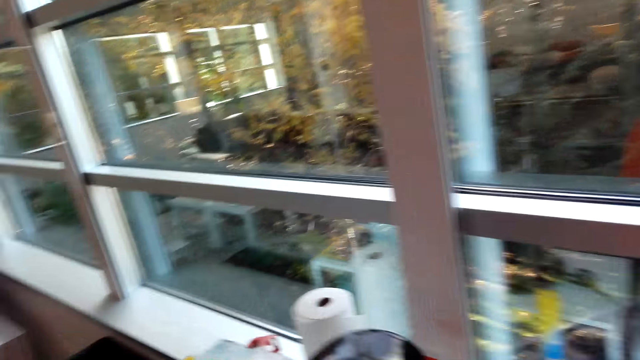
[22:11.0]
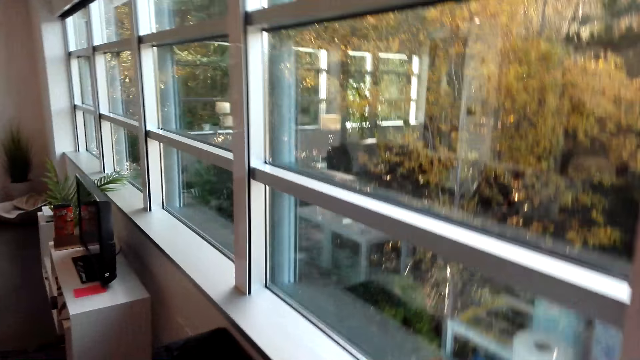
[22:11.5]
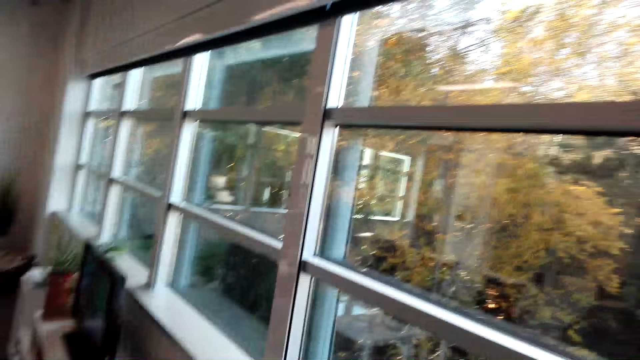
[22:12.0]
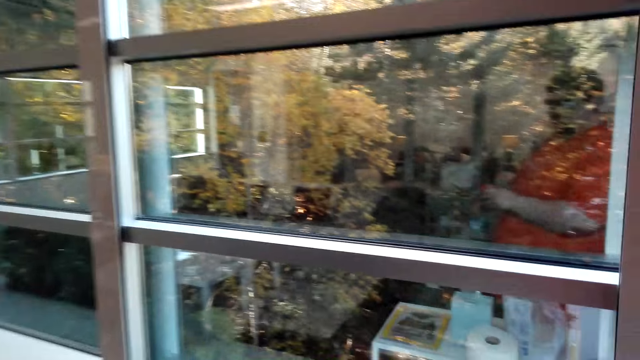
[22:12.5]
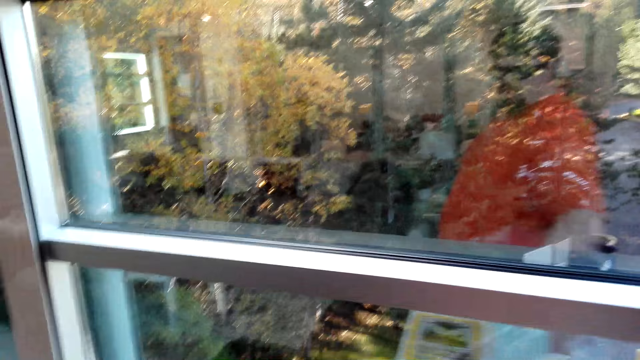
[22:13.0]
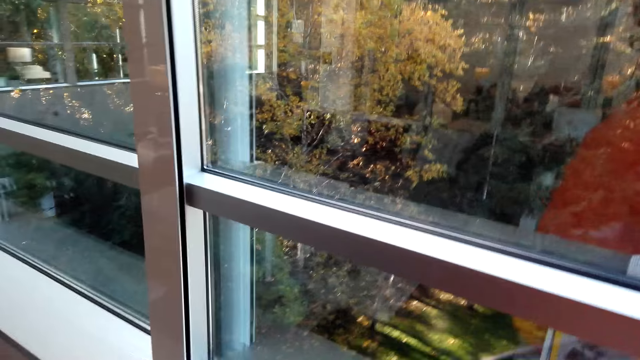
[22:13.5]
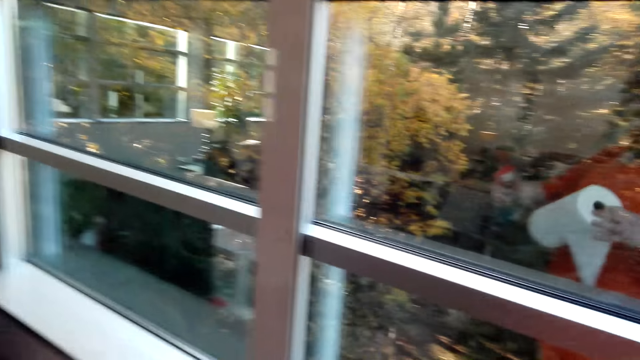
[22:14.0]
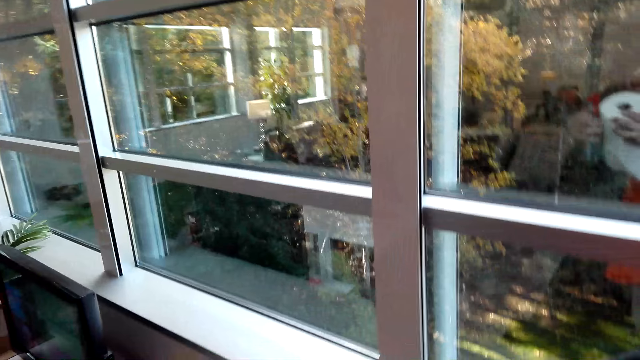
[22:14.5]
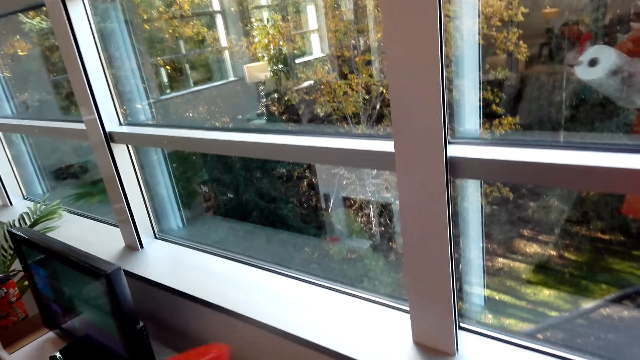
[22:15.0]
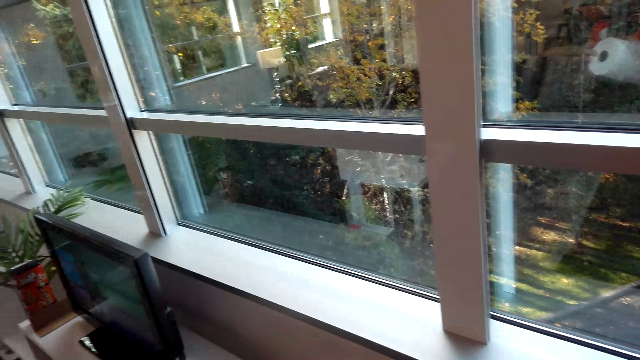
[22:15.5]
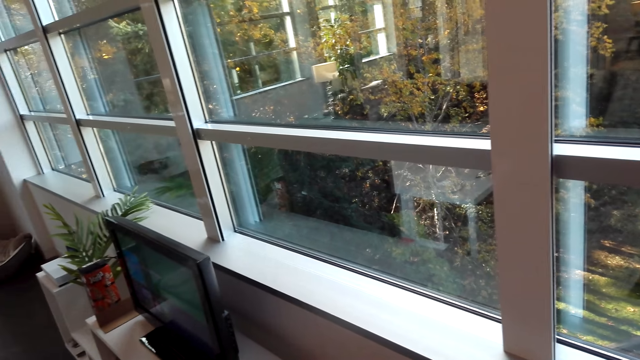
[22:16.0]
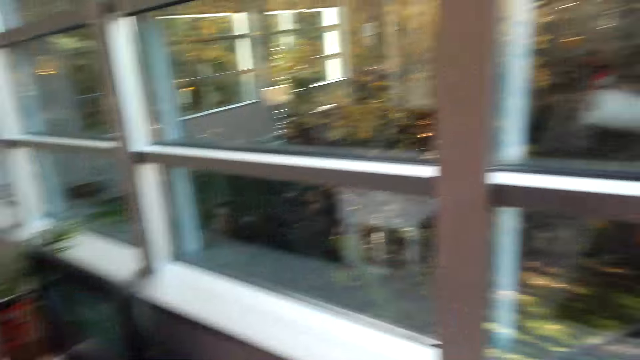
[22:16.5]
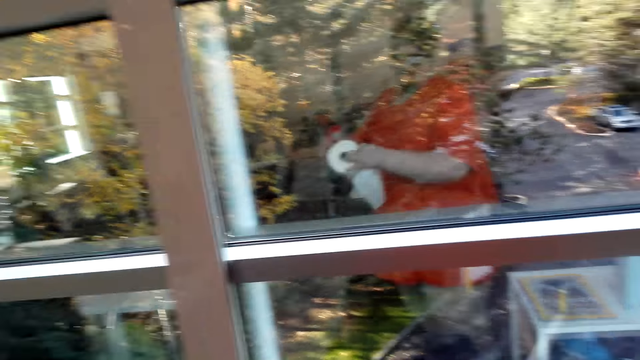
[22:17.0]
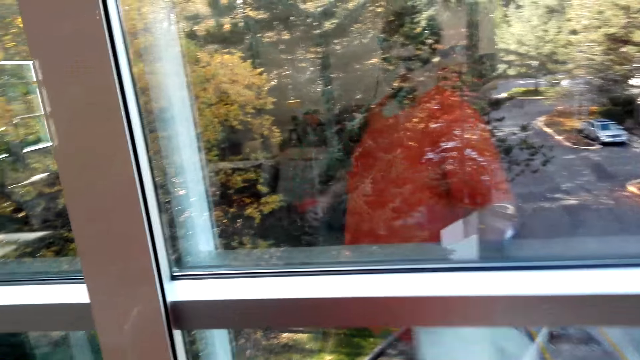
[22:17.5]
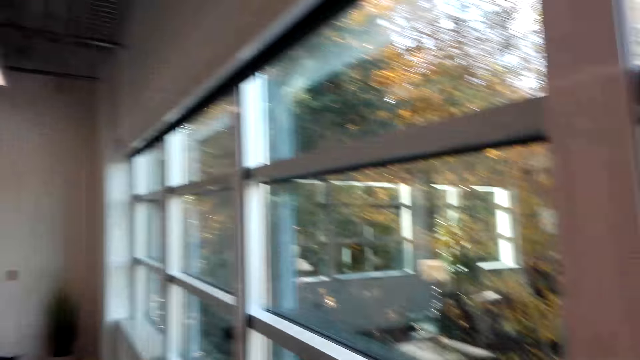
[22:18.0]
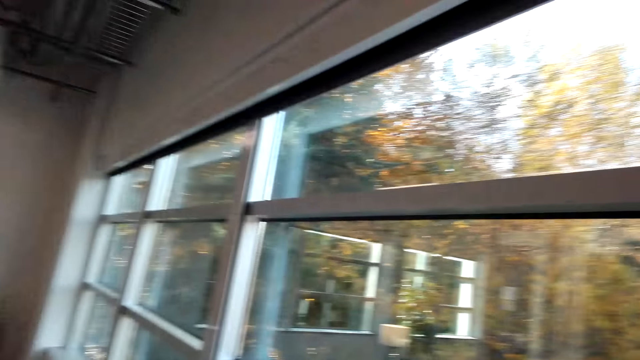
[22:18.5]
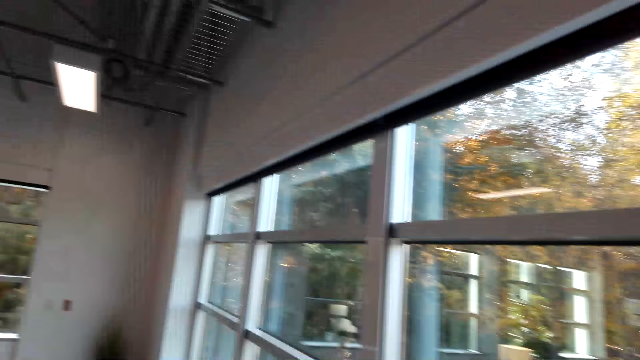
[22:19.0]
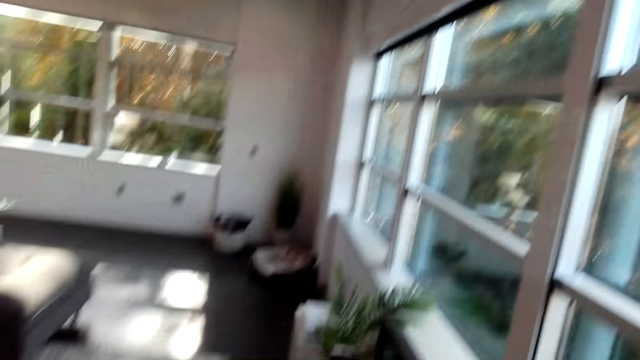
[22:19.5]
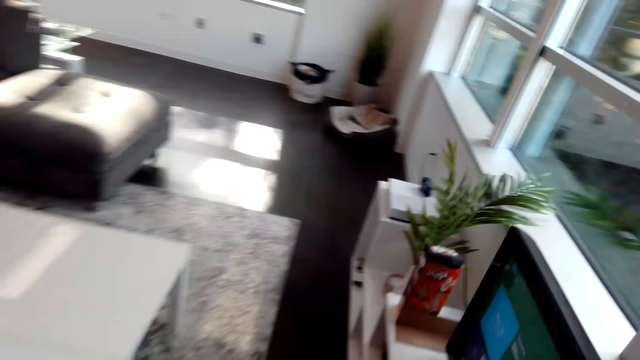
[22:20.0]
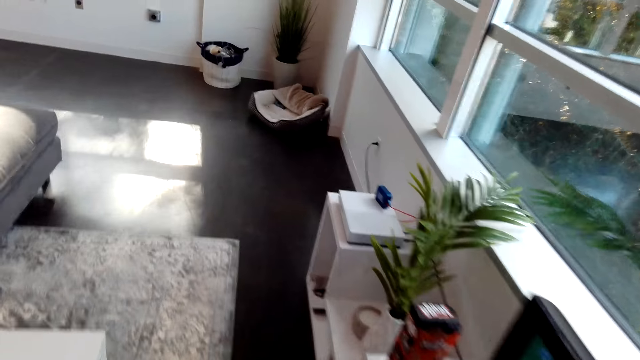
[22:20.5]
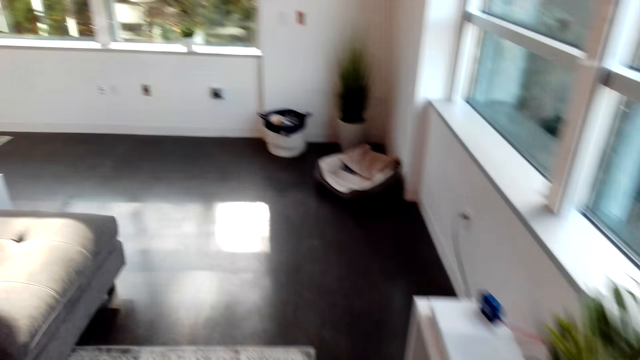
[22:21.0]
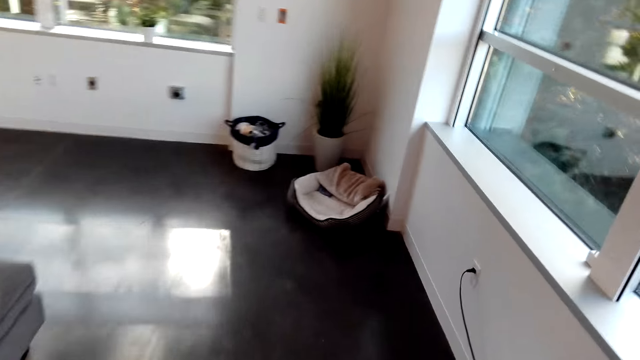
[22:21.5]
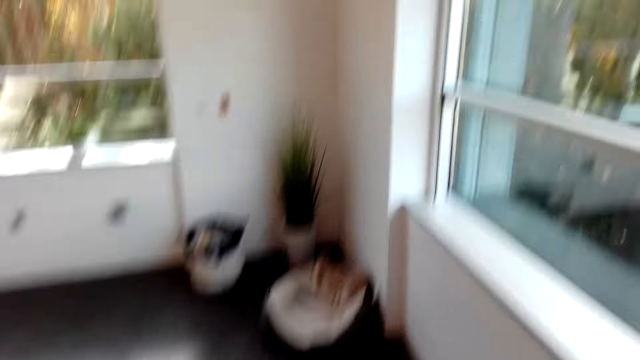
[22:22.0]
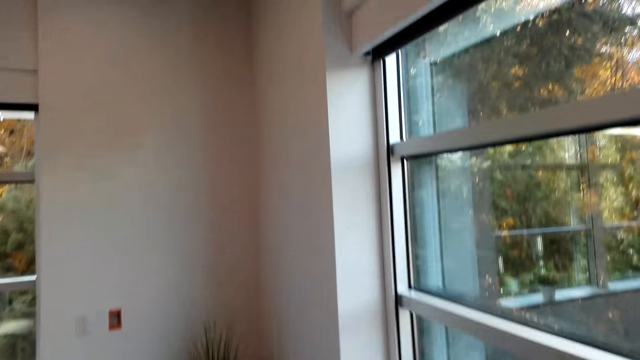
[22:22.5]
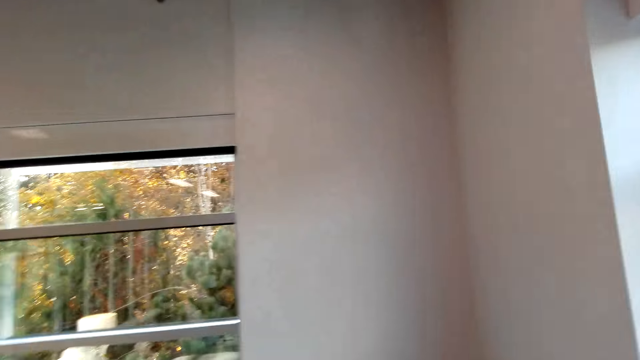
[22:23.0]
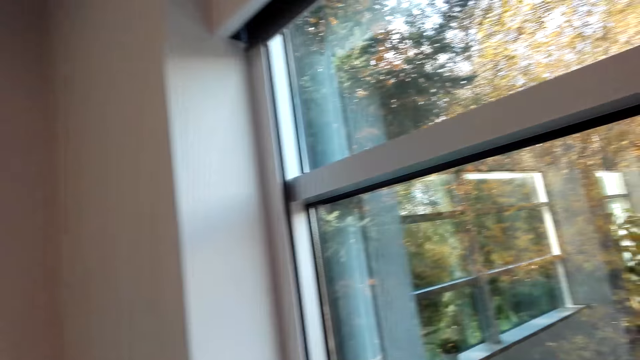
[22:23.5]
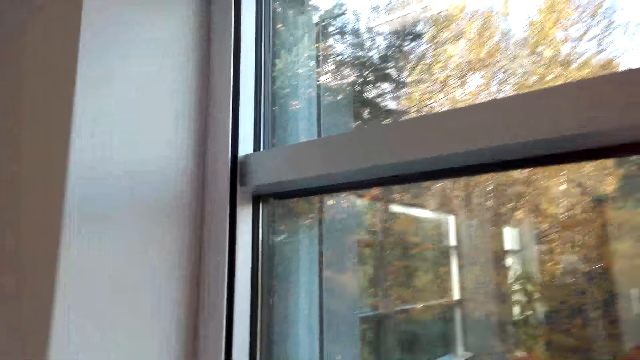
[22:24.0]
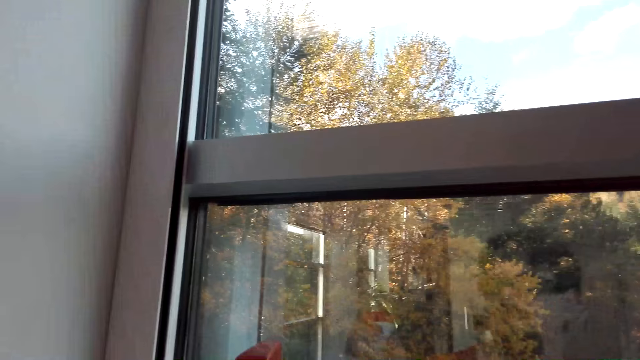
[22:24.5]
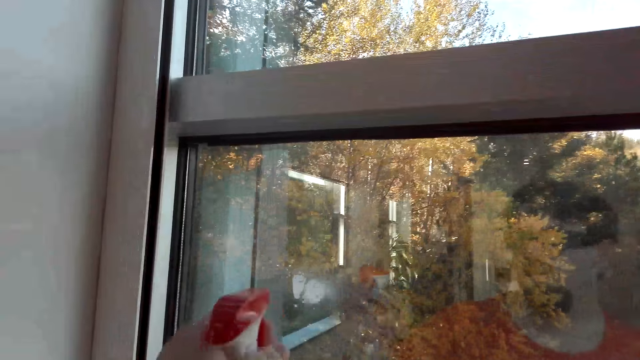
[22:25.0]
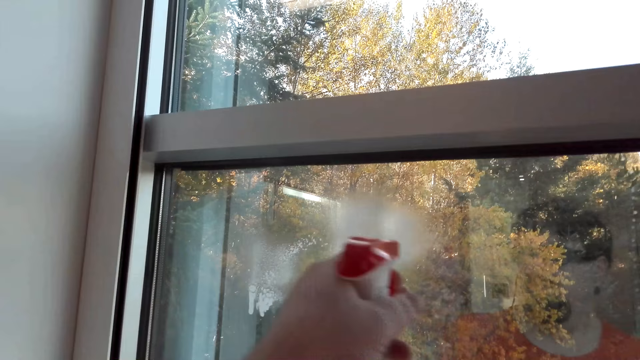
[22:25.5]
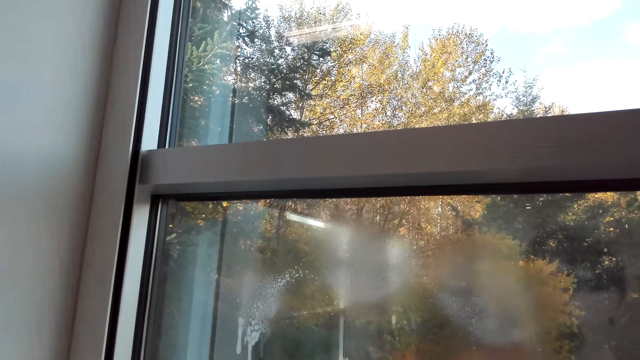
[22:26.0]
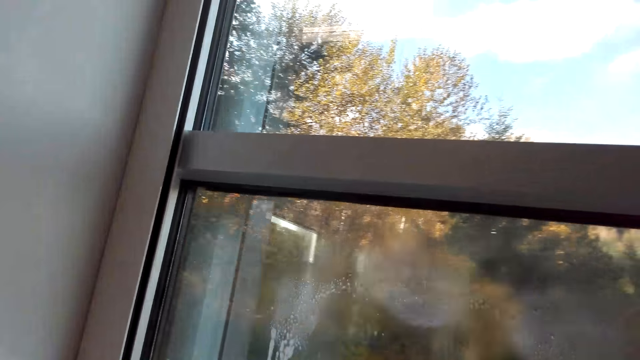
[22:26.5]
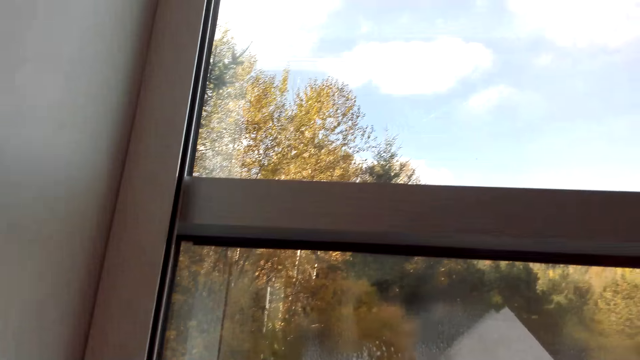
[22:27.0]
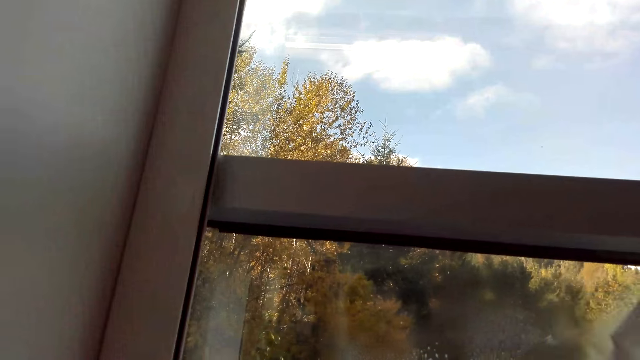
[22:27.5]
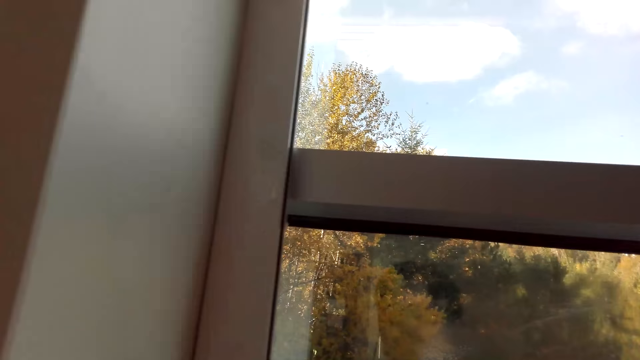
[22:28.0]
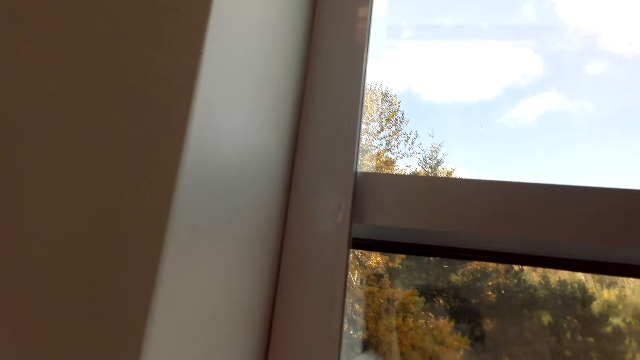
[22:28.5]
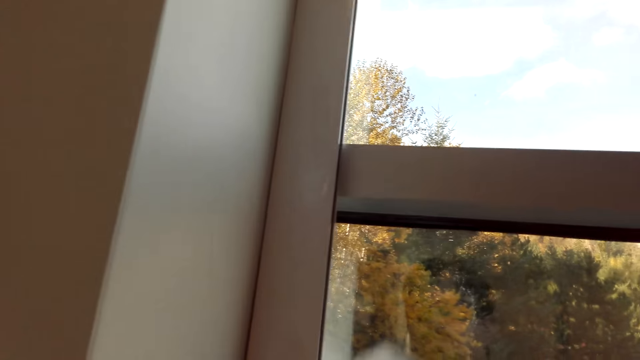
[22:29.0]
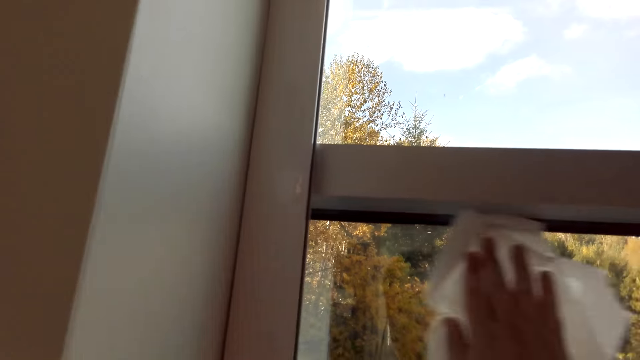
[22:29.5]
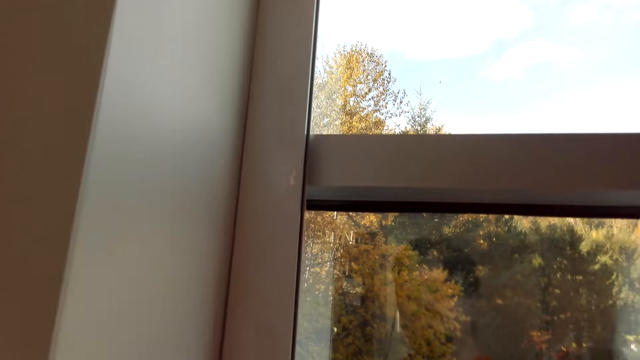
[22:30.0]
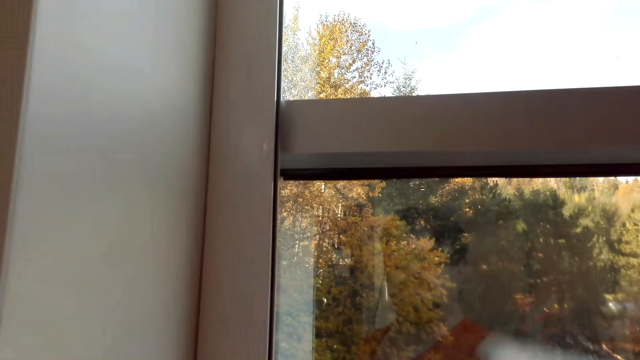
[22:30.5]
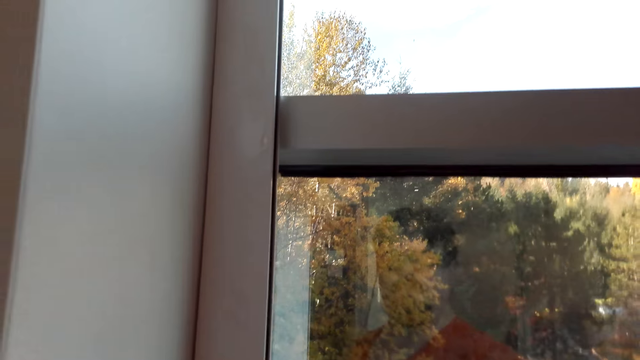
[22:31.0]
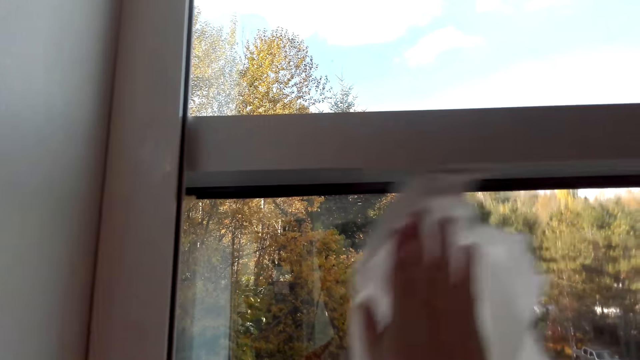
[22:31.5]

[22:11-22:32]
The camera wearer picks a paper serviette. They spray the window screen with a window cleaner spray. They wipe the window screens with the serviette.
